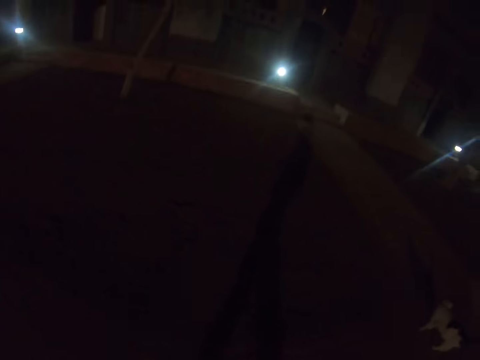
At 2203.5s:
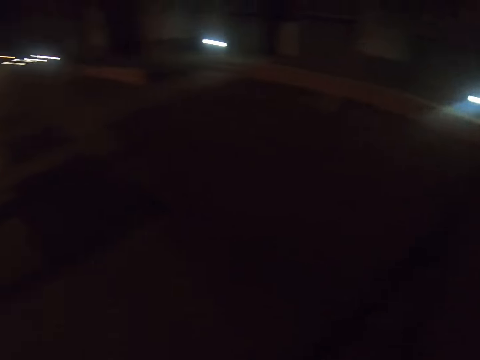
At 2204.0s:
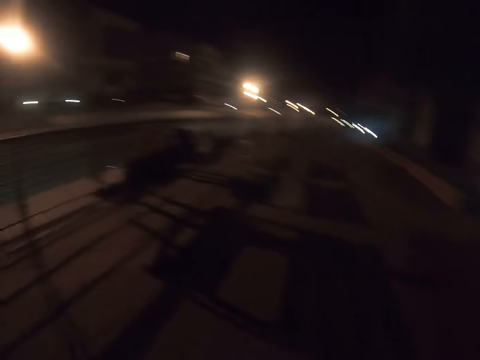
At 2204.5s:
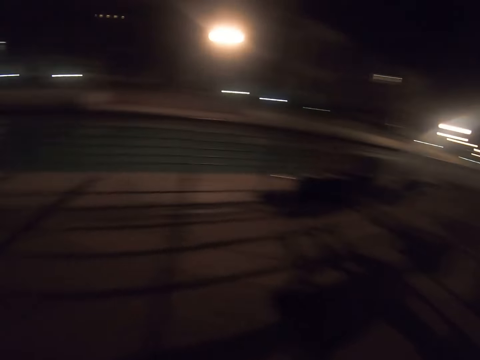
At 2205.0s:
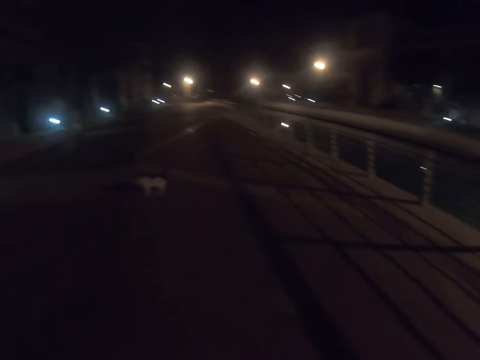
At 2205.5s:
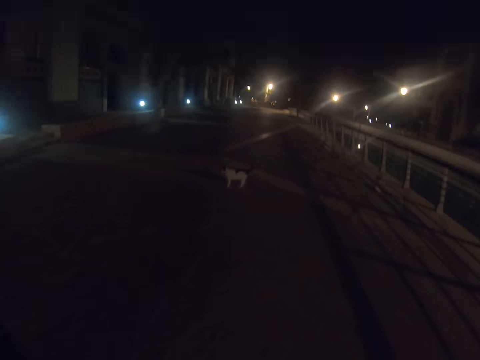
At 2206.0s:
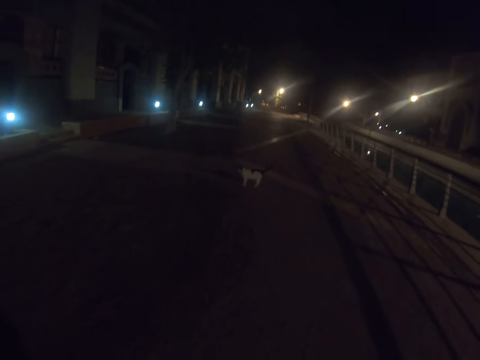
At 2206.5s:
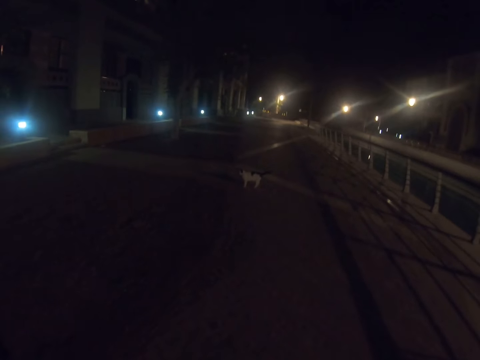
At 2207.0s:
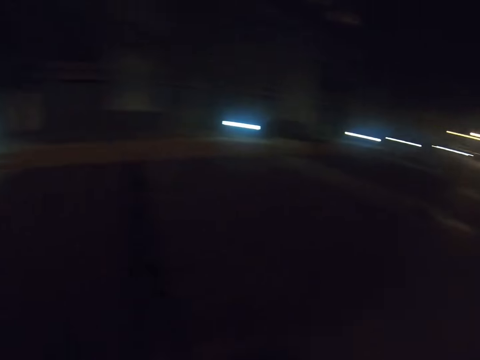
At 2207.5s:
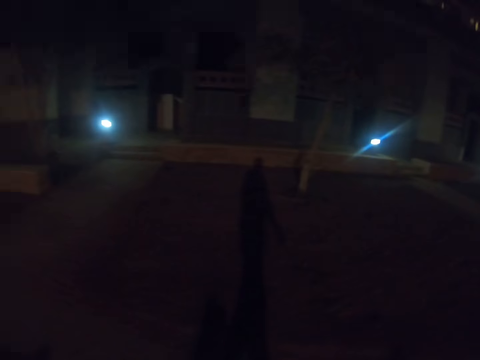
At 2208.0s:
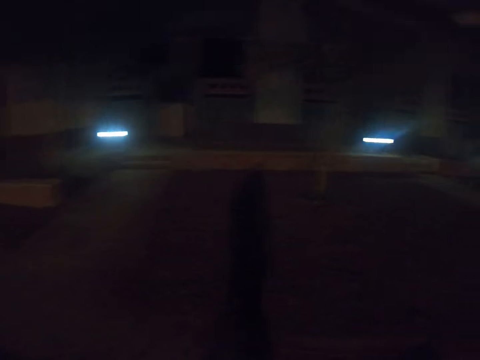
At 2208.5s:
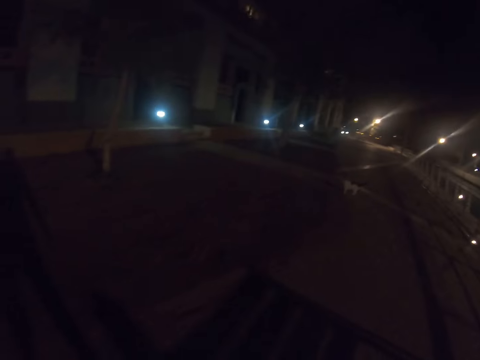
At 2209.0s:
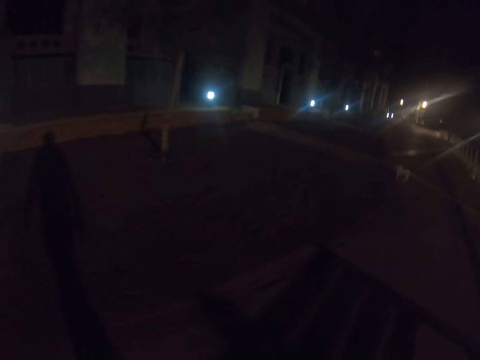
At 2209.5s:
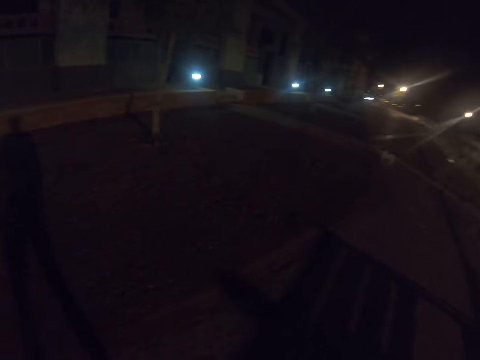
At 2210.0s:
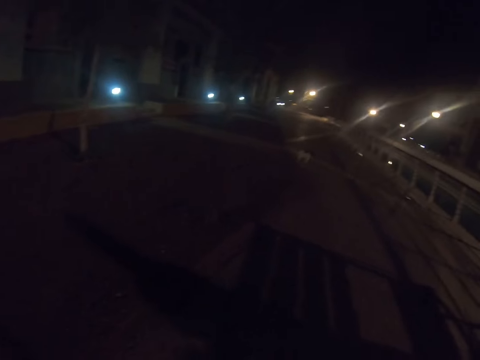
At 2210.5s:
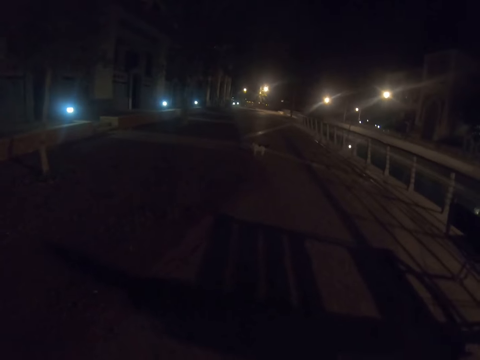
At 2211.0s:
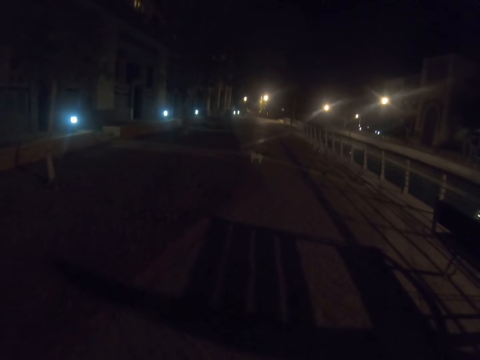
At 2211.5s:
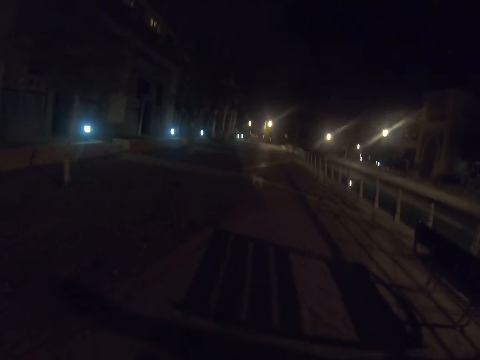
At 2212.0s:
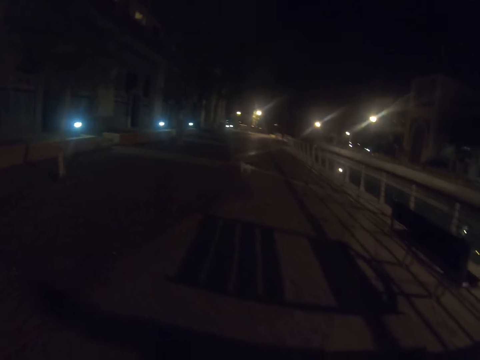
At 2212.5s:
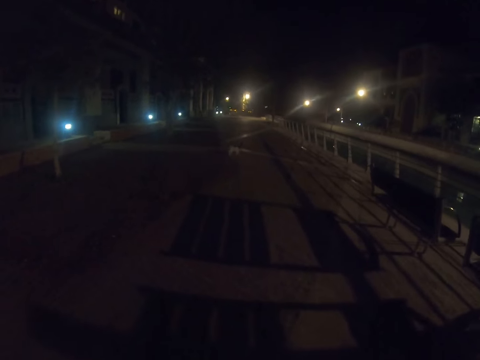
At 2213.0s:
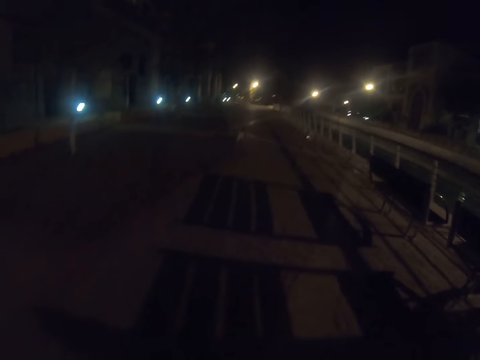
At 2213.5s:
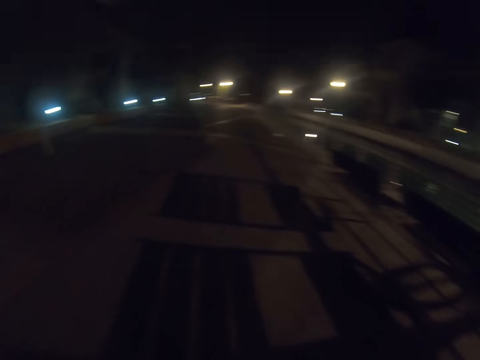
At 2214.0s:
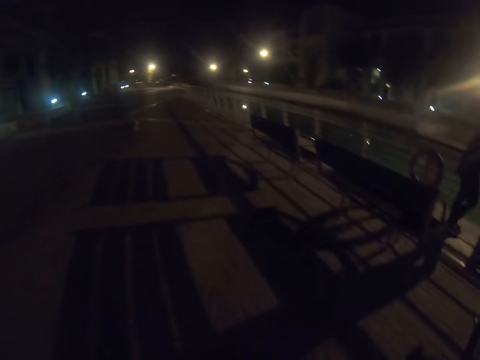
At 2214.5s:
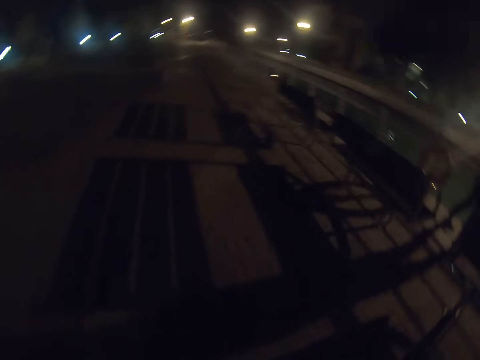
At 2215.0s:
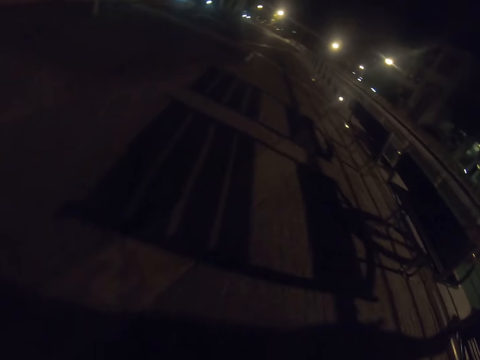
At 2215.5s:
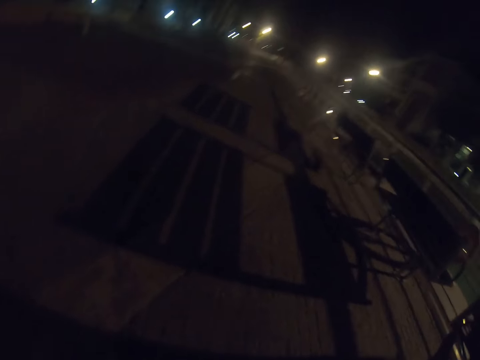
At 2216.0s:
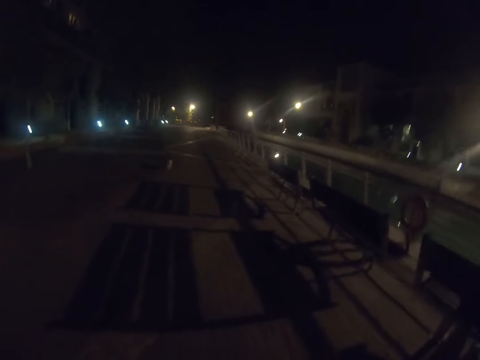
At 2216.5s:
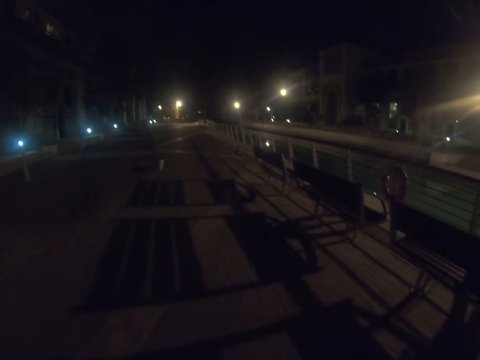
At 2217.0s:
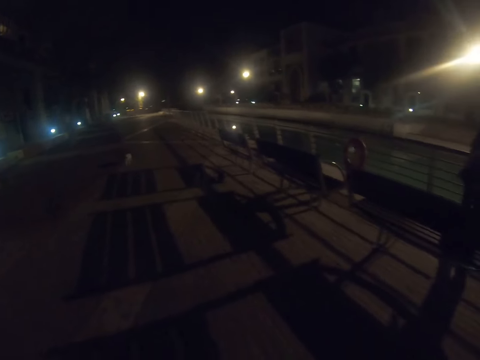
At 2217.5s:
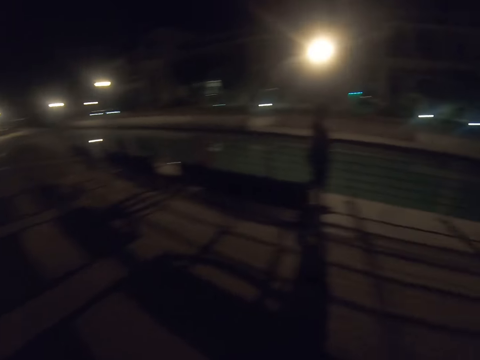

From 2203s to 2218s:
The camera wearer walks across the pavement. They look around.

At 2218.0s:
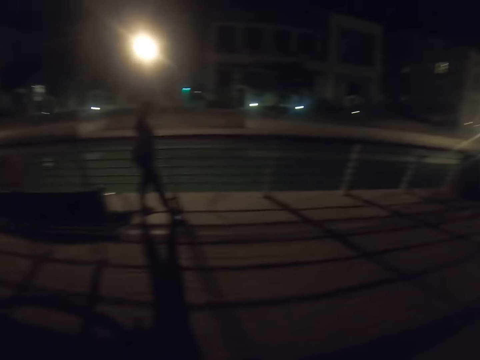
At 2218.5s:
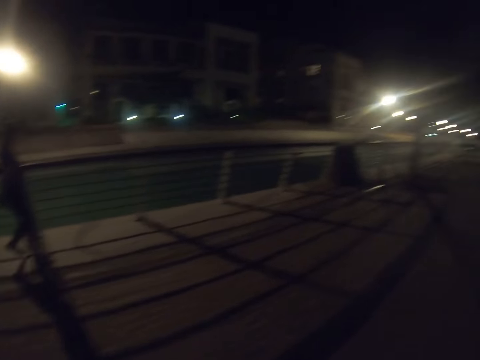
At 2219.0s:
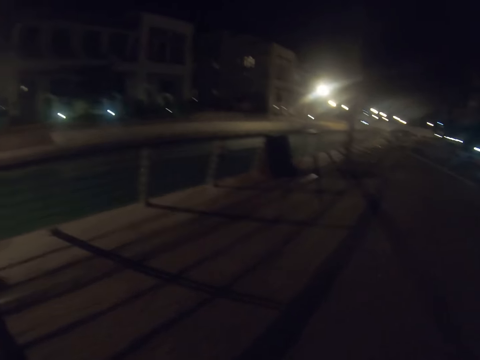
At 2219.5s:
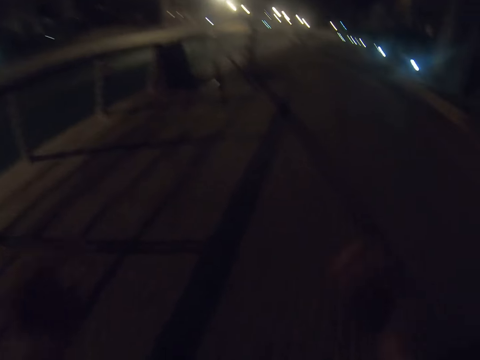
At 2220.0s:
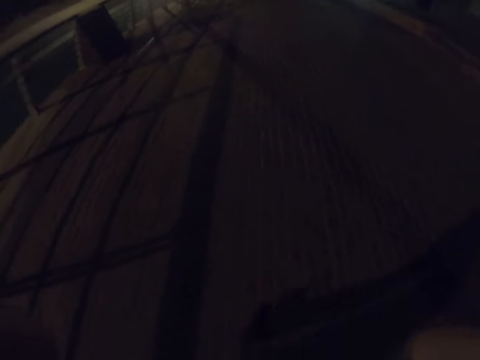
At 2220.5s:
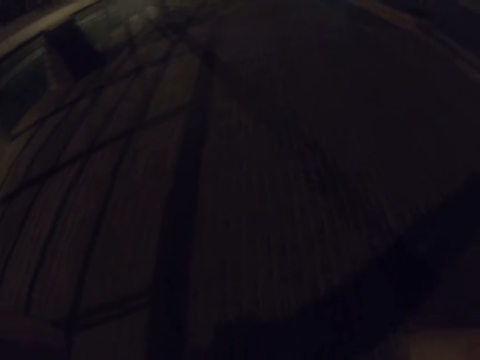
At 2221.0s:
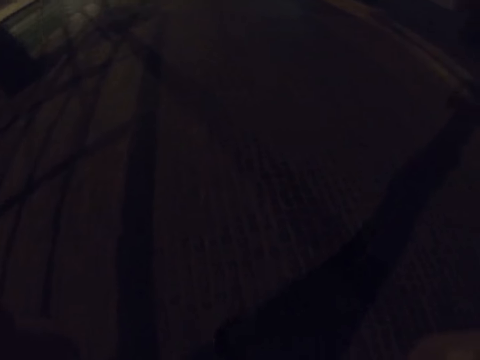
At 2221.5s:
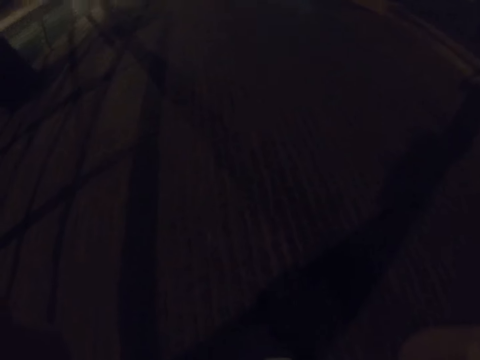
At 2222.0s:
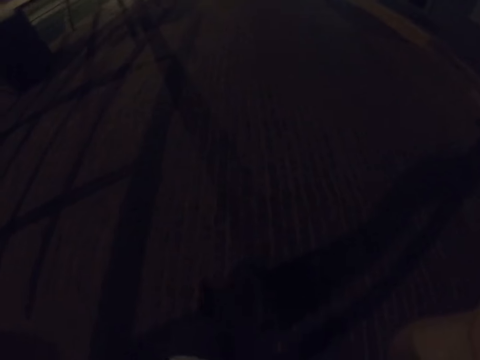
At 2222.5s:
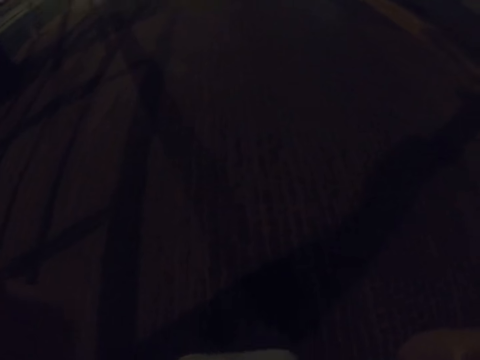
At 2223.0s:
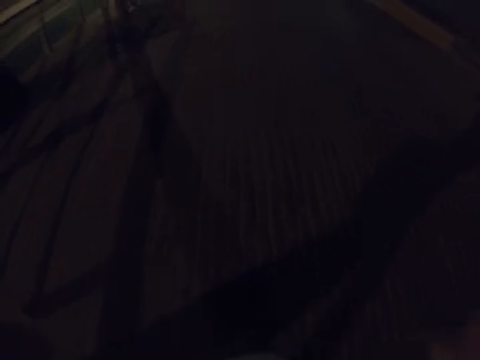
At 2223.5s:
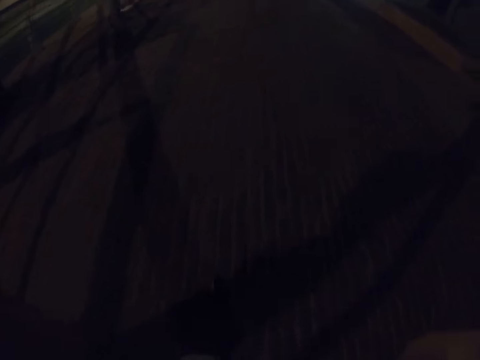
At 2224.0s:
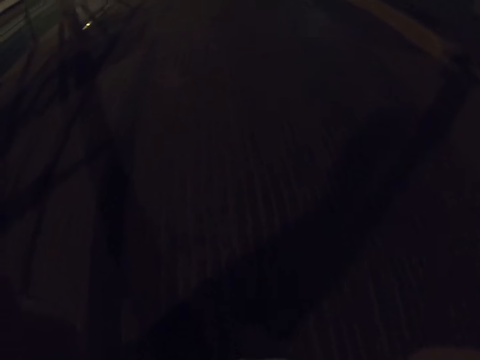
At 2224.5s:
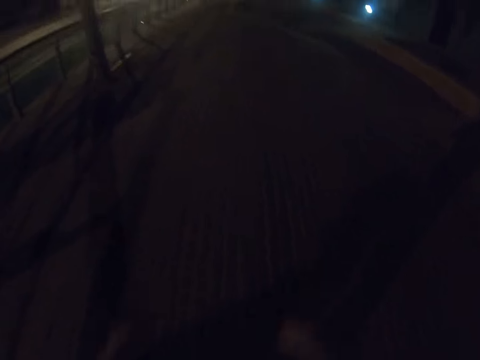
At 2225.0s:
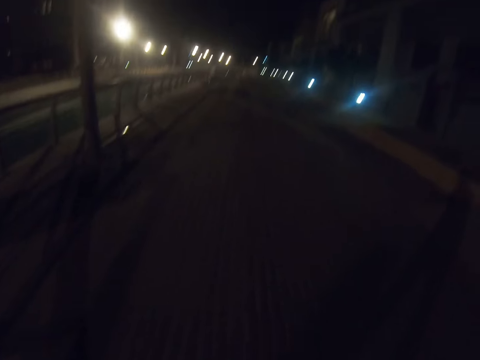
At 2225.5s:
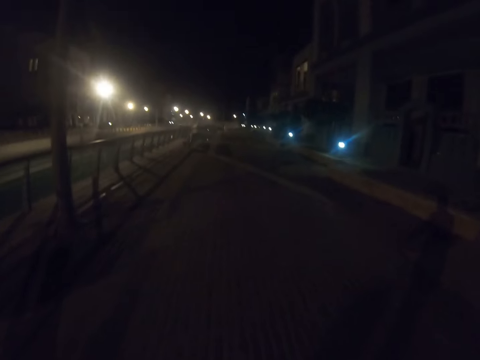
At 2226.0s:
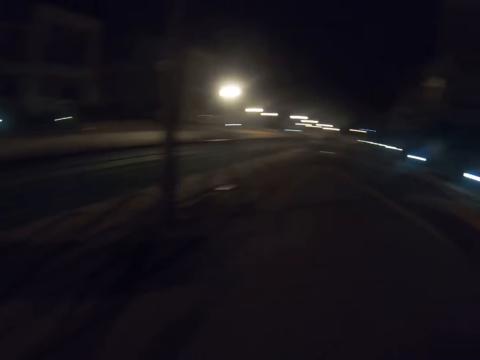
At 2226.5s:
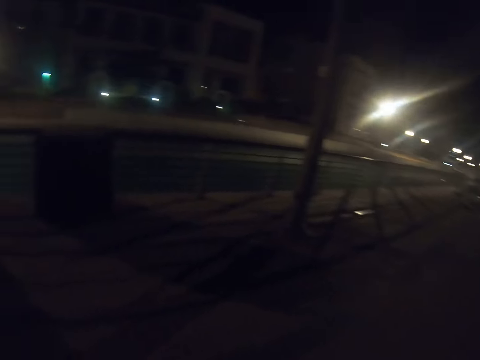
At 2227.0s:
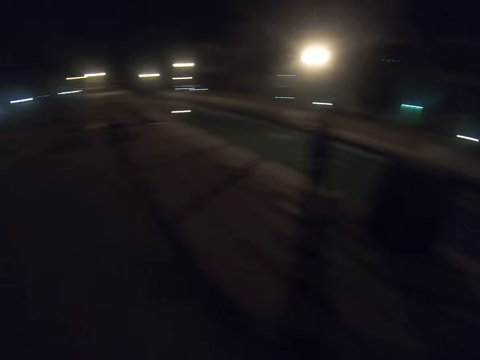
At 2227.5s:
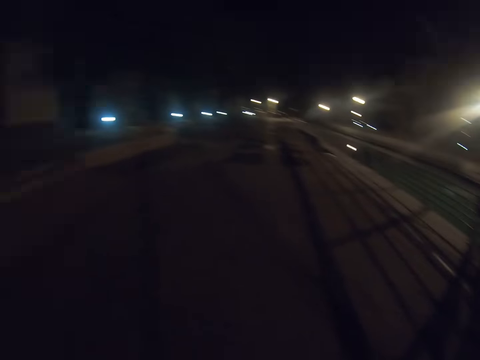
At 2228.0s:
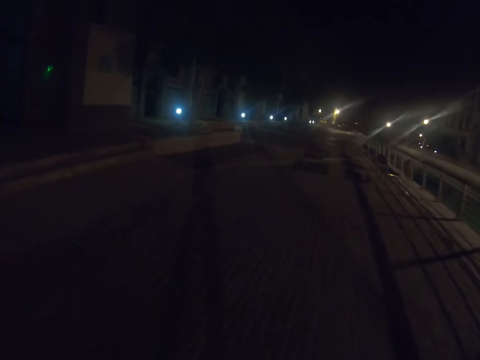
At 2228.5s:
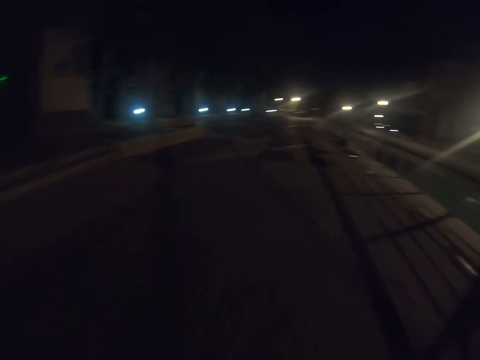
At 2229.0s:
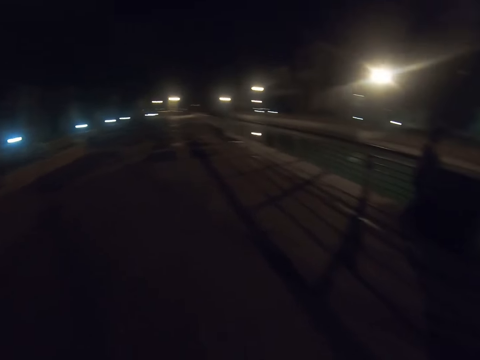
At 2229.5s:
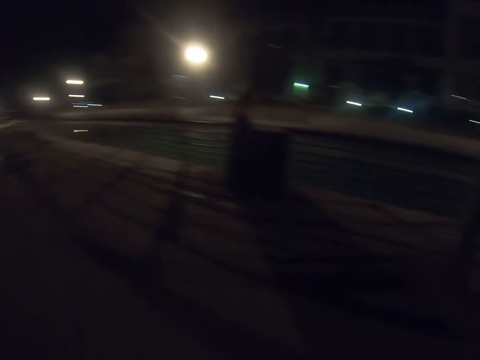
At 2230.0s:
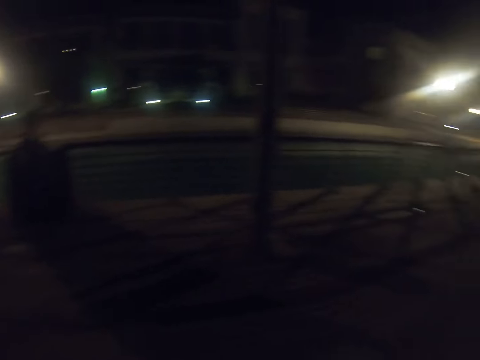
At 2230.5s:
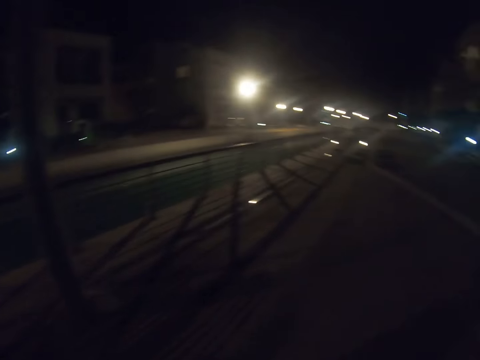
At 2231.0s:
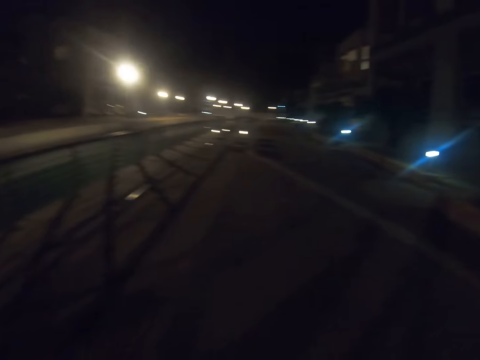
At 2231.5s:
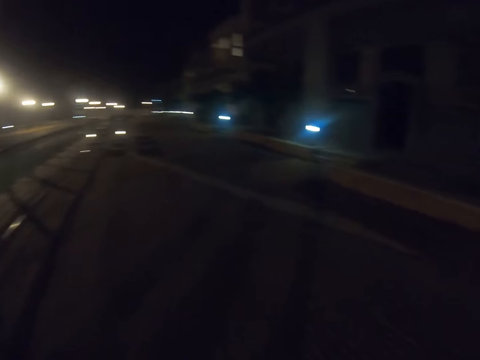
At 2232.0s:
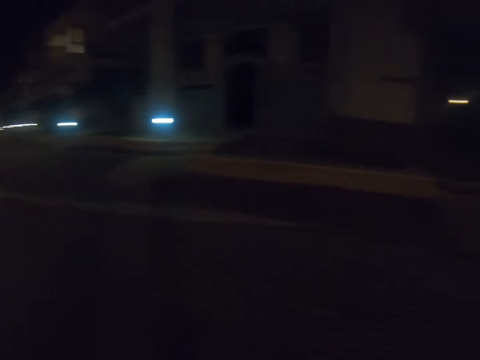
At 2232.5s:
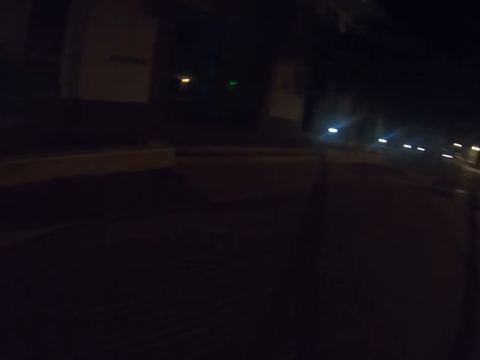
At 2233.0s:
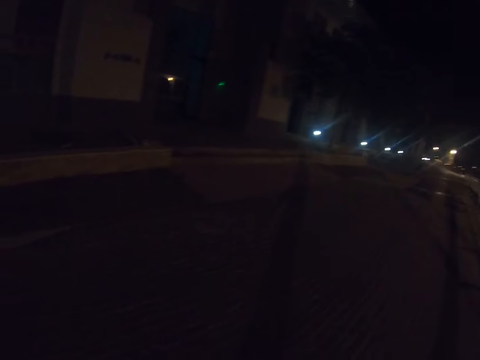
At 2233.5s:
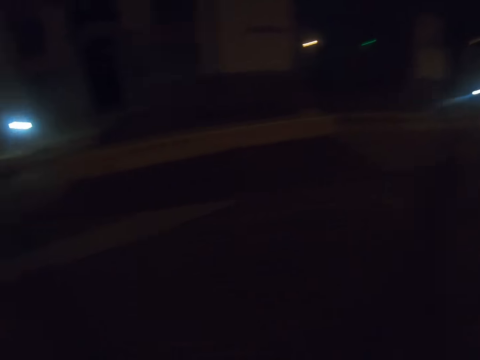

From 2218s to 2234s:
The camera wearer lifts up a hand. They walk around.
